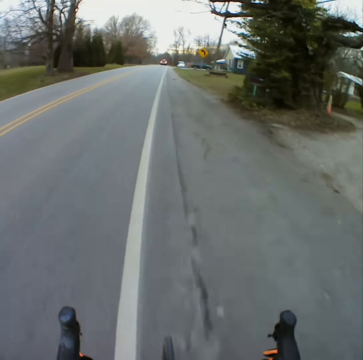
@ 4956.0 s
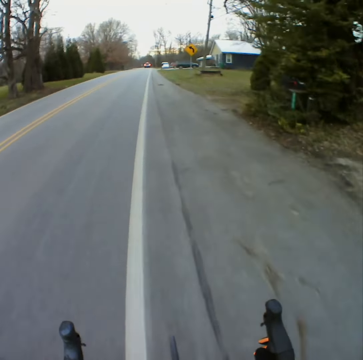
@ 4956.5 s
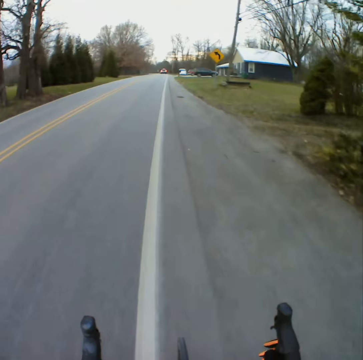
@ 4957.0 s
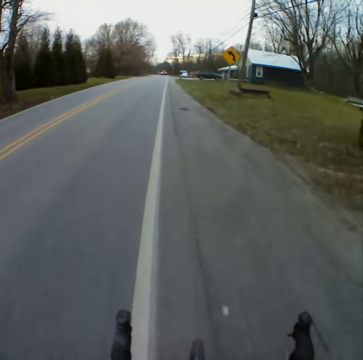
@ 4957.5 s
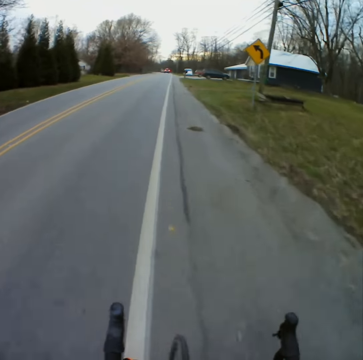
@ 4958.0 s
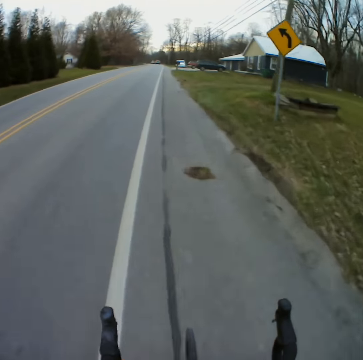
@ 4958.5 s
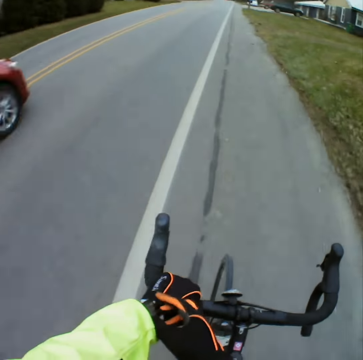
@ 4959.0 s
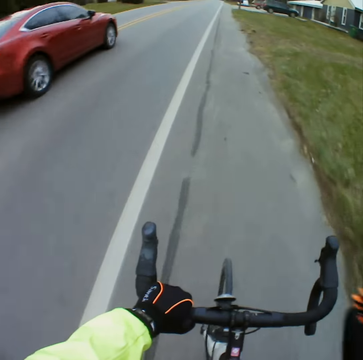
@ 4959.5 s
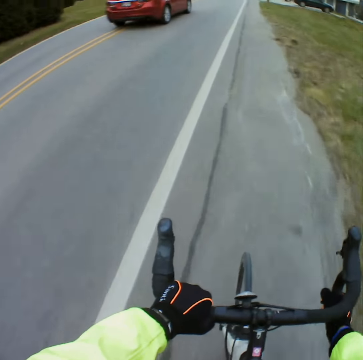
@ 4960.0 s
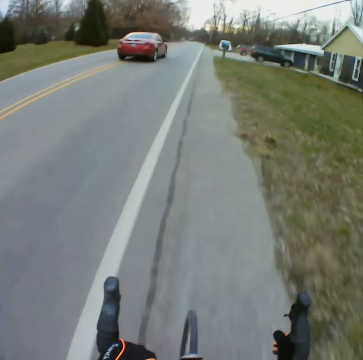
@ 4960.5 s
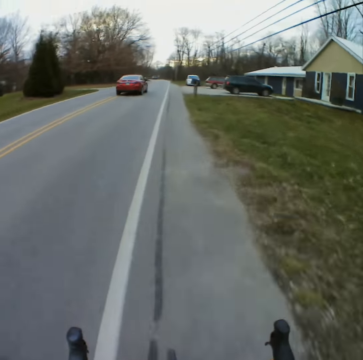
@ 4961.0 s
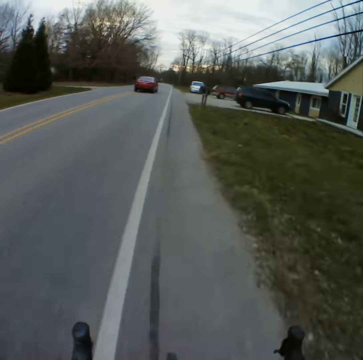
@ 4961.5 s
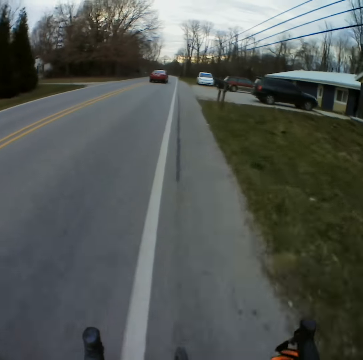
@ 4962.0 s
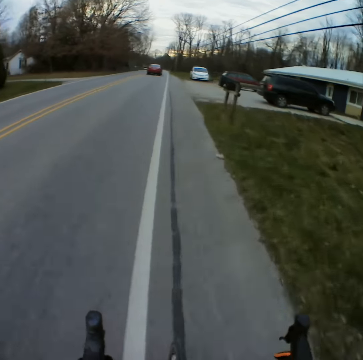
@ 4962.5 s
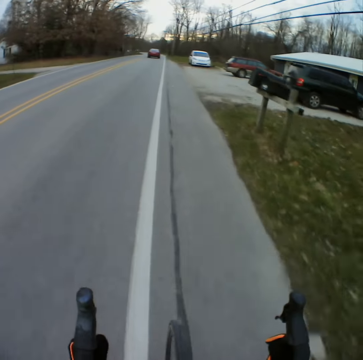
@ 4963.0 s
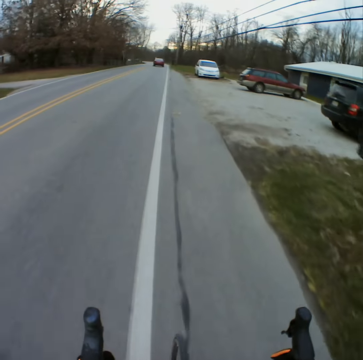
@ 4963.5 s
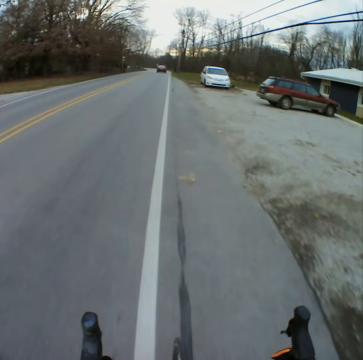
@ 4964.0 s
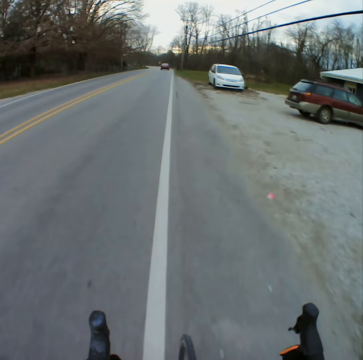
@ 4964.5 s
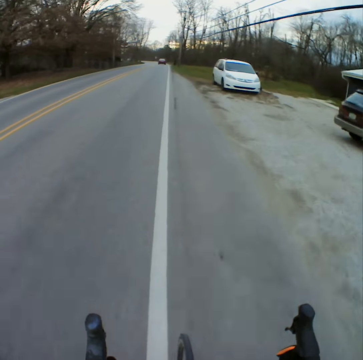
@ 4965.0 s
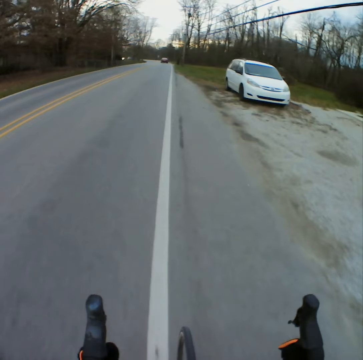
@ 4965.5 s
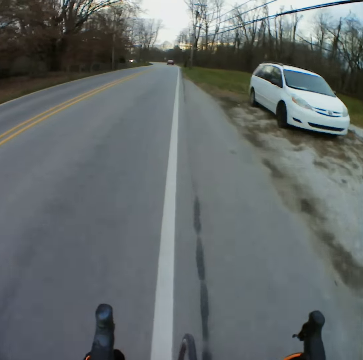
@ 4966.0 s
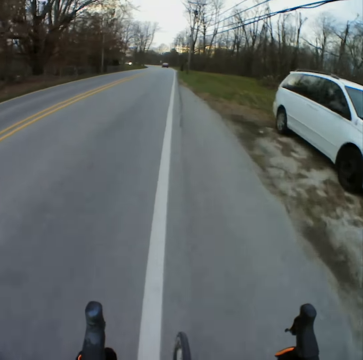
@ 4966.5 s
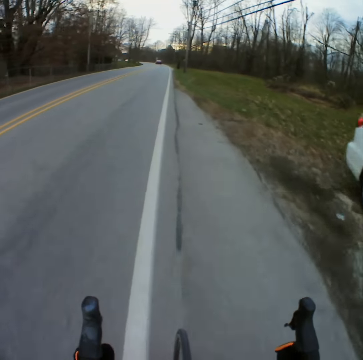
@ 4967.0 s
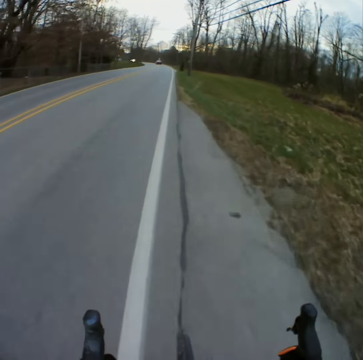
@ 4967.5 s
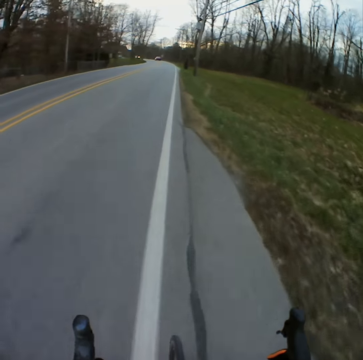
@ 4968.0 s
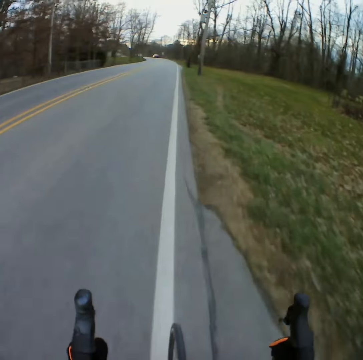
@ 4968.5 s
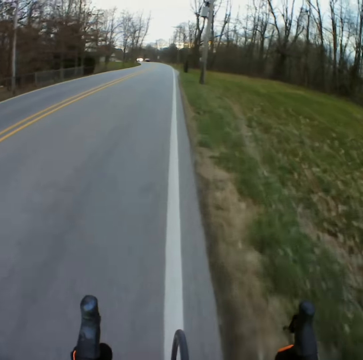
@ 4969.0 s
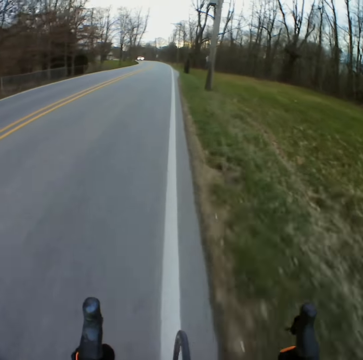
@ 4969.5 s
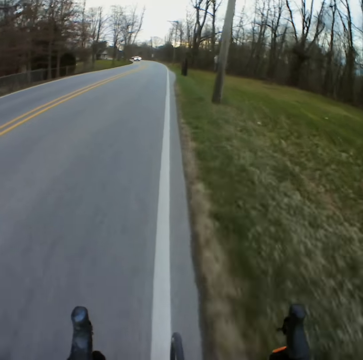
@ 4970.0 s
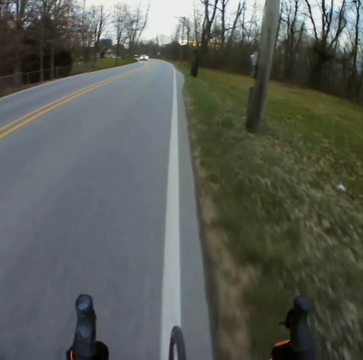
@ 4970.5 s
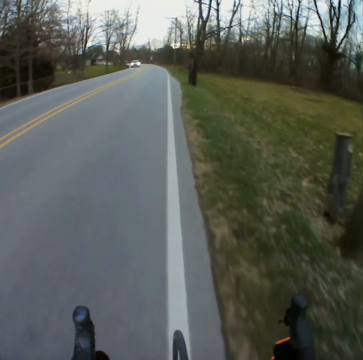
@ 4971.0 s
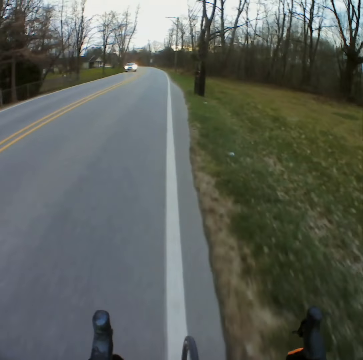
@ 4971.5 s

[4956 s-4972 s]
The camera wearer moves the right hand to the left hand. They overtake by the car. They move the left hand to the bicycle handle. They approach the car in front.

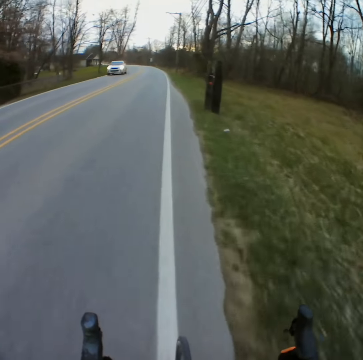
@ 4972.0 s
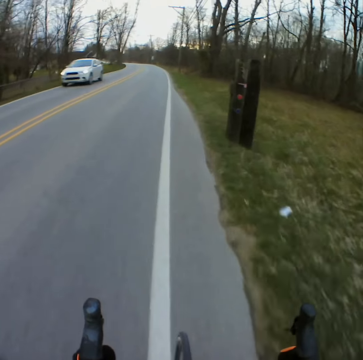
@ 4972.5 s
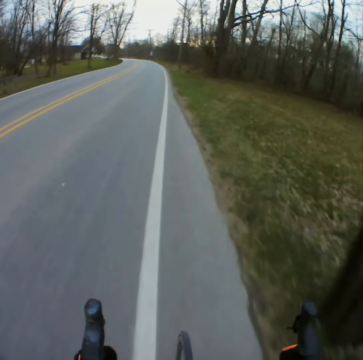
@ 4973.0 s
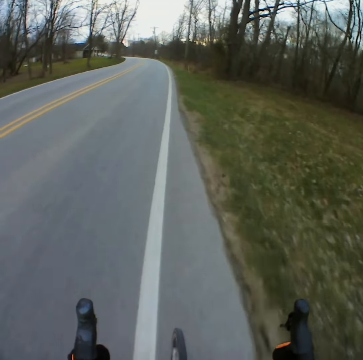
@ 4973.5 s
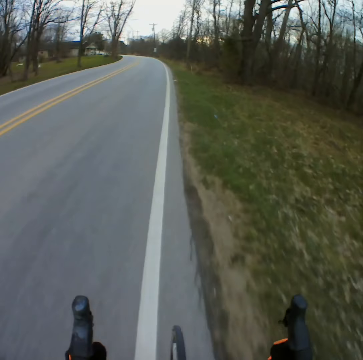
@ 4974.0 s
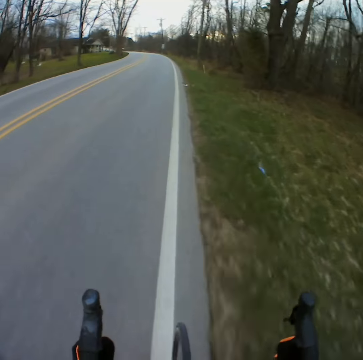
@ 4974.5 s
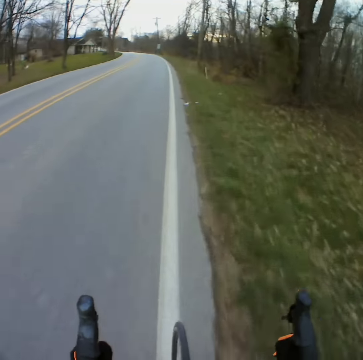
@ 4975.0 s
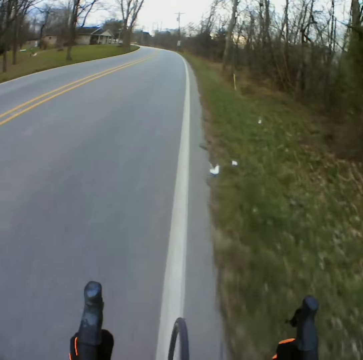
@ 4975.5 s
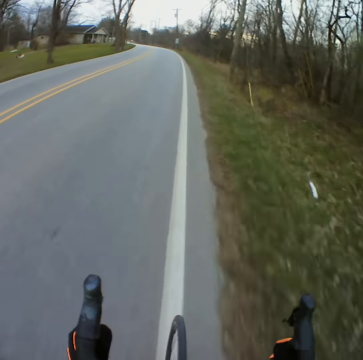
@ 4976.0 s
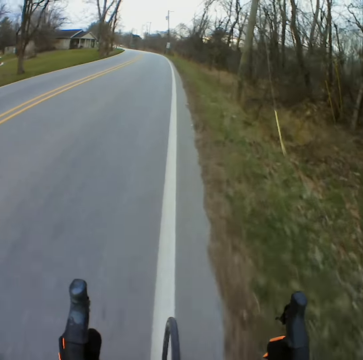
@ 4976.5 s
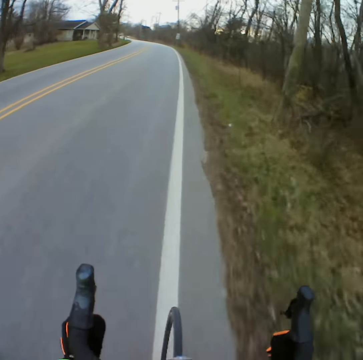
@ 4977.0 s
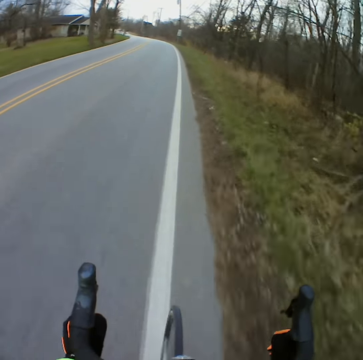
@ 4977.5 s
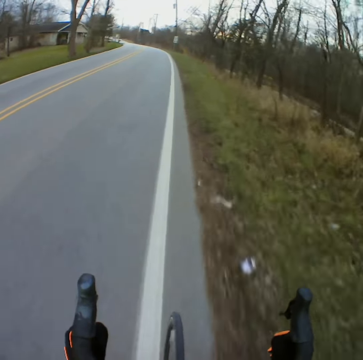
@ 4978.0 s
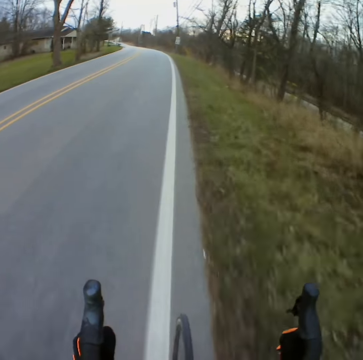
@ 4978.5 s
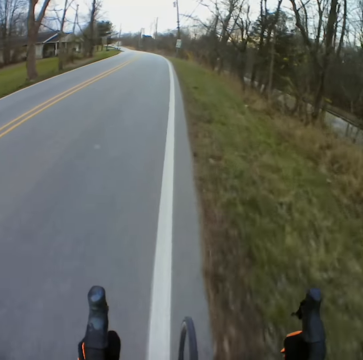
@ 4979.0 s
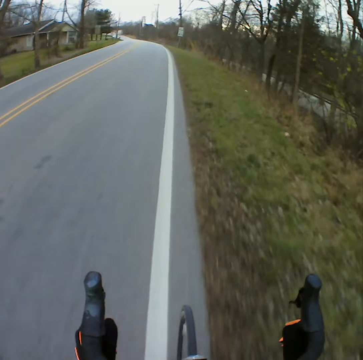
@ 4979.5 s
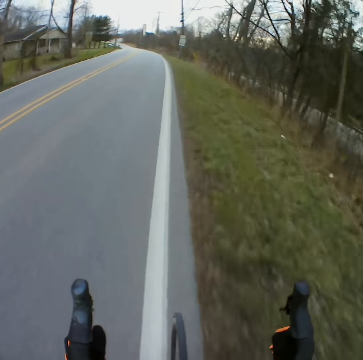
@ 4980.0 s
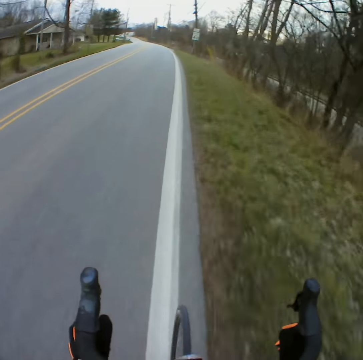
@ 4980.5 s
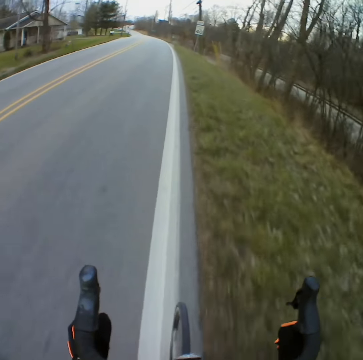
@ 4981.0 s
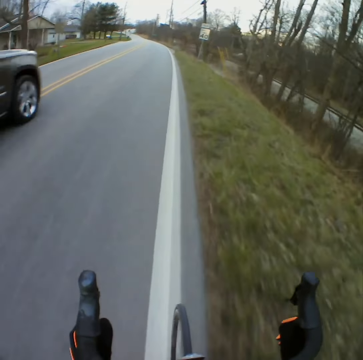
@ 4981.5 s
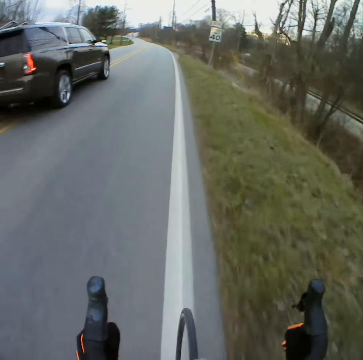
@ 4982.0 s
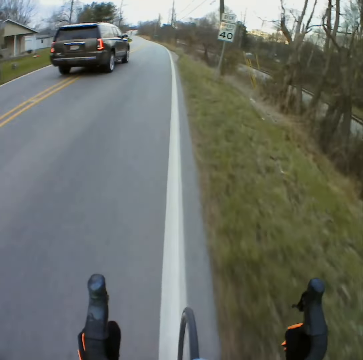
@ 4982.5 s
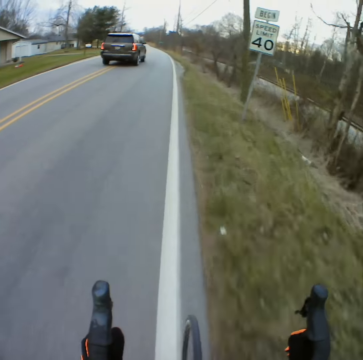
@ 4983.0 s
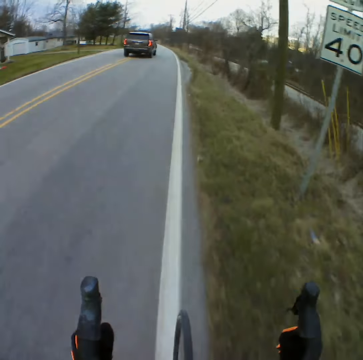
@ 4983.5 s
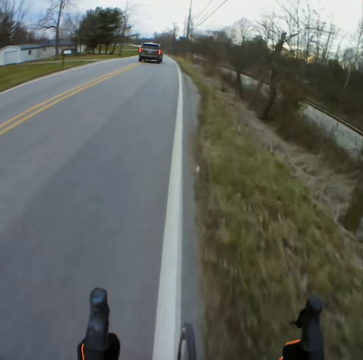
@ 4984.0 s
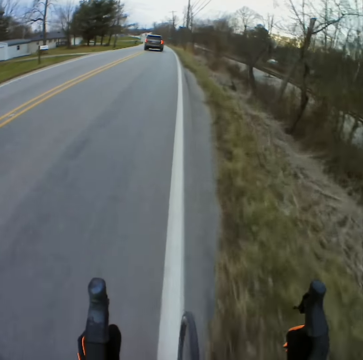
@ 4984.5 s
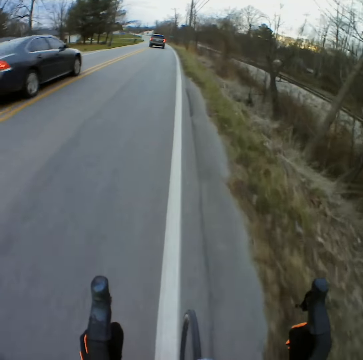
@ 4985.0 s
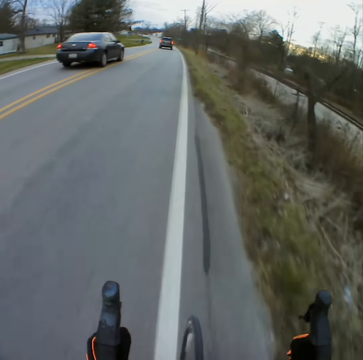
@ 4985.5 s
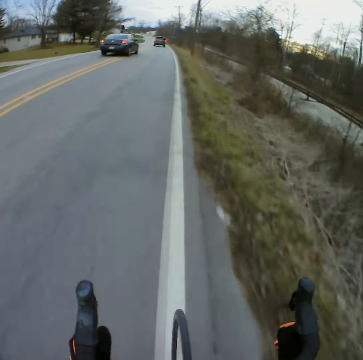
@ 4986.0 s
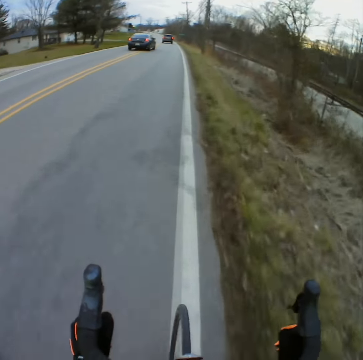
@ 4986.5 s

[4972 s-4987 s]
The camera wearer overtakes the car. They overtake by the car.

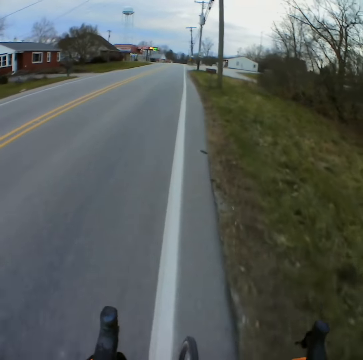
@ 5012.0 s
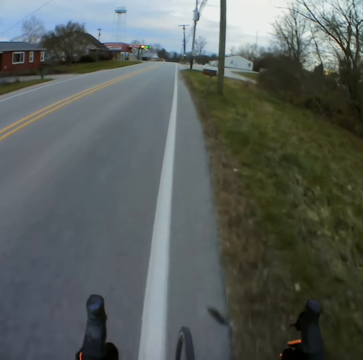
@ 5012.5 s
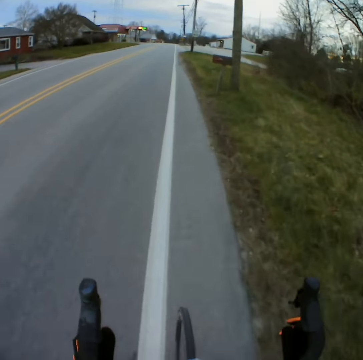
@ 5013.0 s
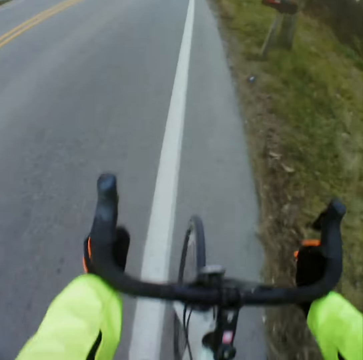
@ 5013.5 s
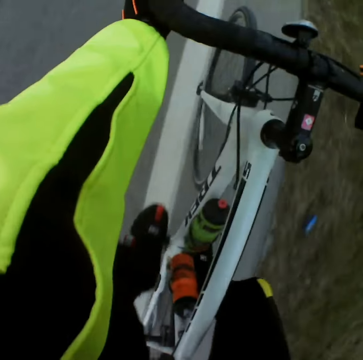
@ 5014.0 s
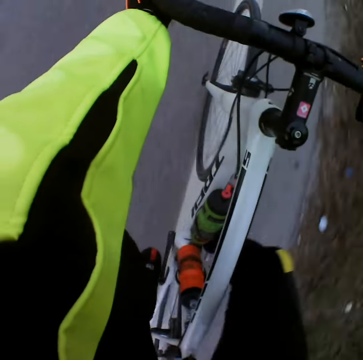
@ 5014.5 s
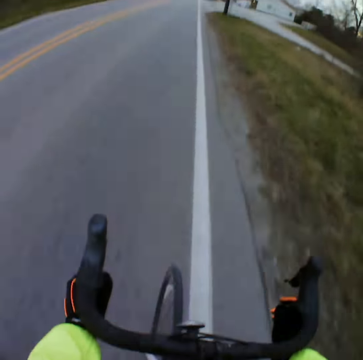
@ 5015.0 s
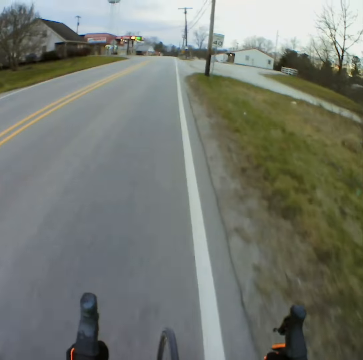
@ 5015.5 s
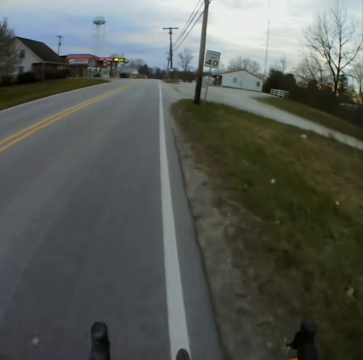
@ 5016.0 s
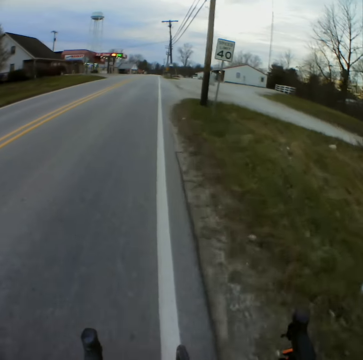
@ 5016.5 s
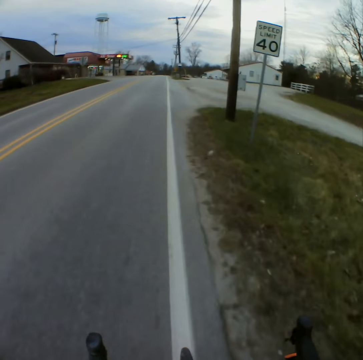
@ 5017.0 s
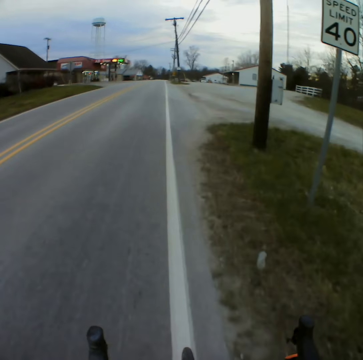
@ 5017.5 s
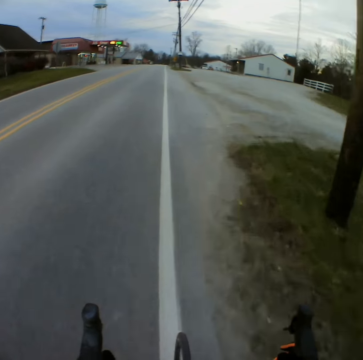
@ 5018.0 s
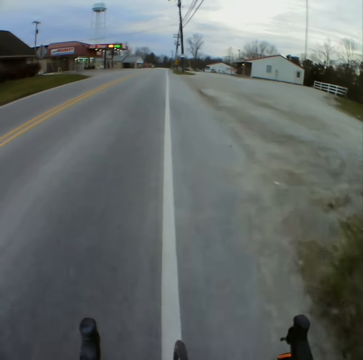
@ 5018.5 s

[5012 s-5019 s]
The camera wearer stares down the bicycle.
